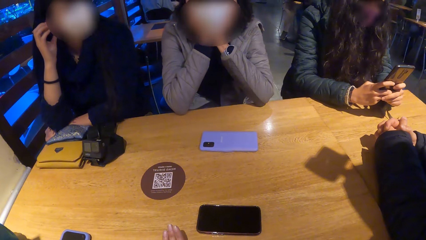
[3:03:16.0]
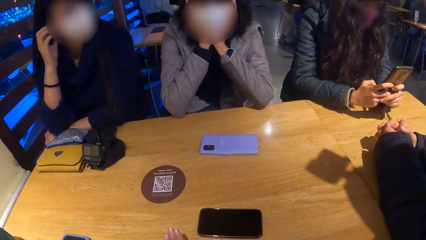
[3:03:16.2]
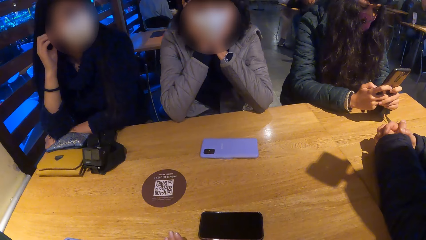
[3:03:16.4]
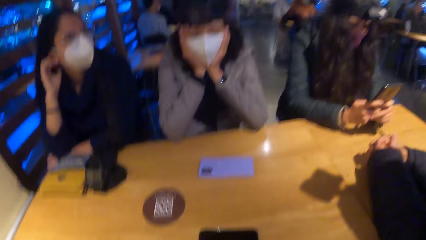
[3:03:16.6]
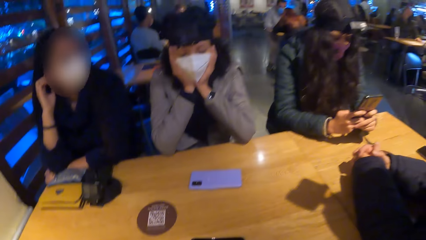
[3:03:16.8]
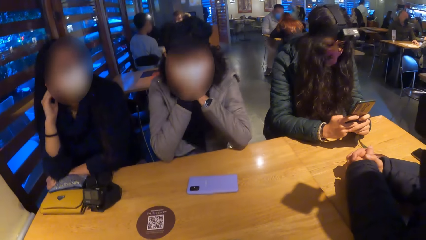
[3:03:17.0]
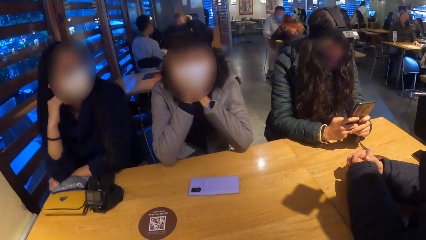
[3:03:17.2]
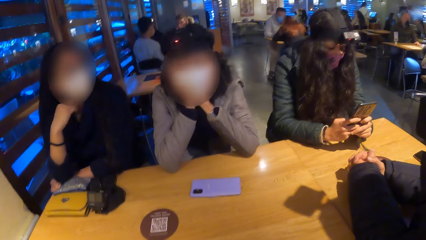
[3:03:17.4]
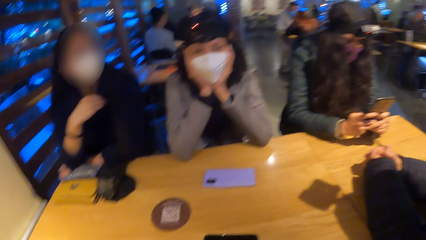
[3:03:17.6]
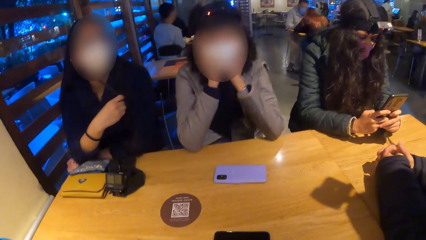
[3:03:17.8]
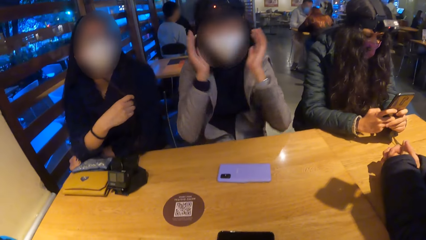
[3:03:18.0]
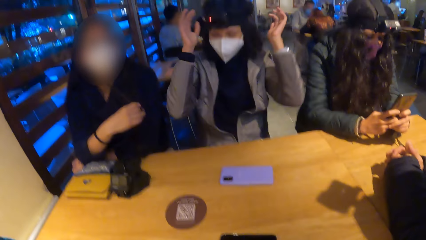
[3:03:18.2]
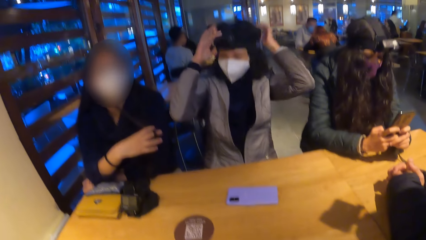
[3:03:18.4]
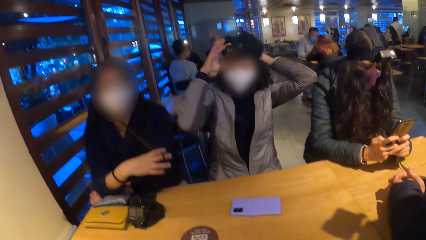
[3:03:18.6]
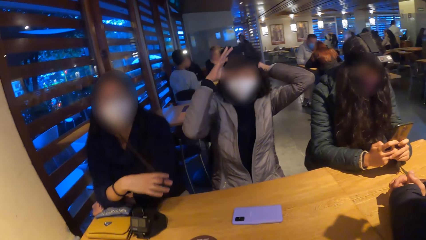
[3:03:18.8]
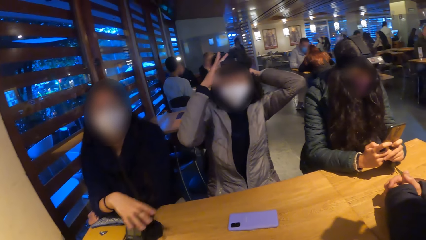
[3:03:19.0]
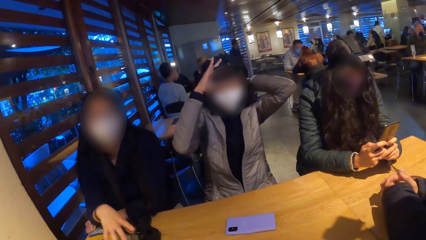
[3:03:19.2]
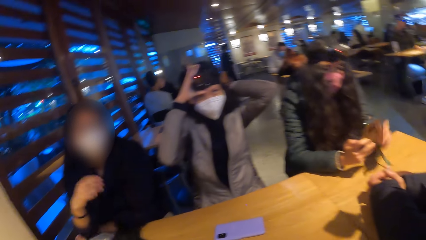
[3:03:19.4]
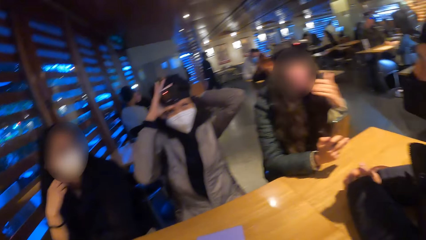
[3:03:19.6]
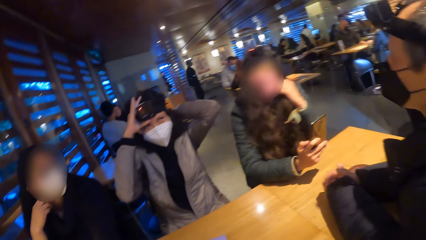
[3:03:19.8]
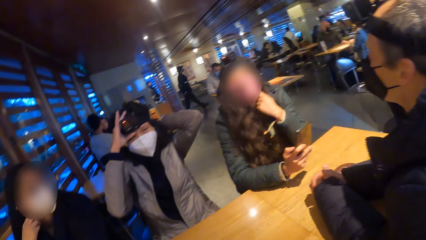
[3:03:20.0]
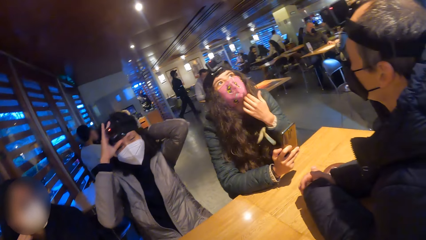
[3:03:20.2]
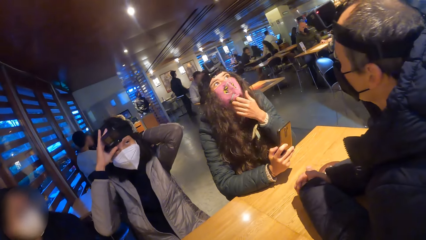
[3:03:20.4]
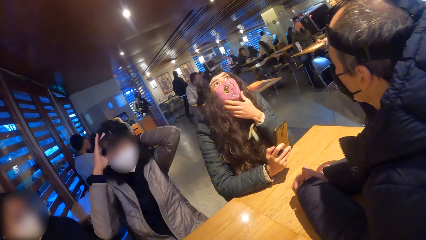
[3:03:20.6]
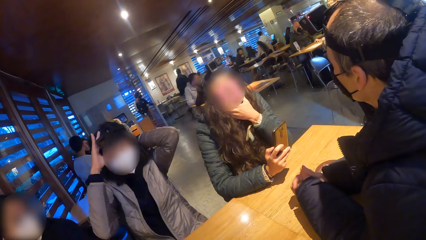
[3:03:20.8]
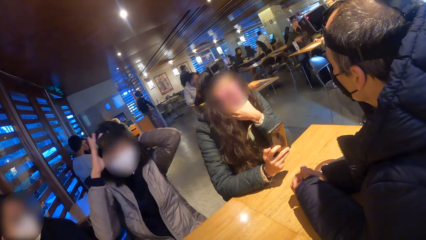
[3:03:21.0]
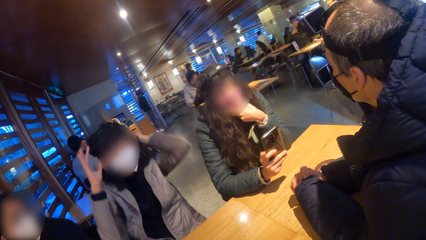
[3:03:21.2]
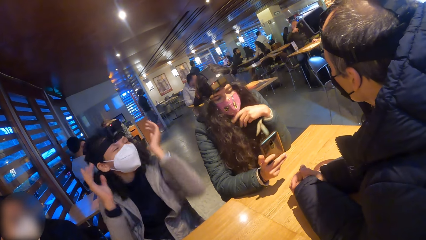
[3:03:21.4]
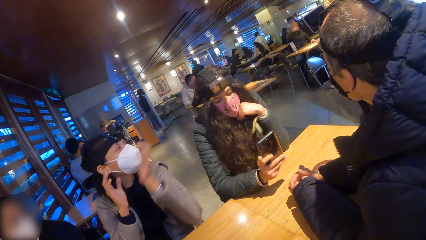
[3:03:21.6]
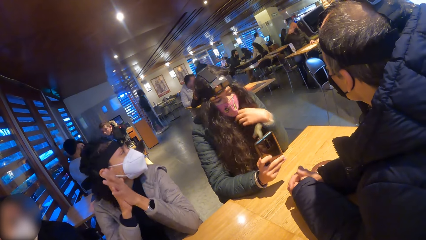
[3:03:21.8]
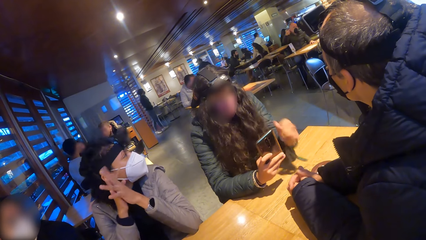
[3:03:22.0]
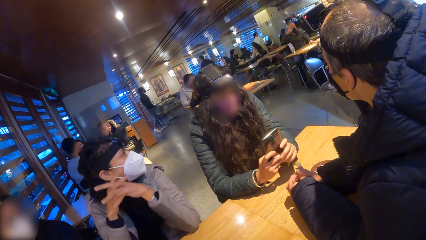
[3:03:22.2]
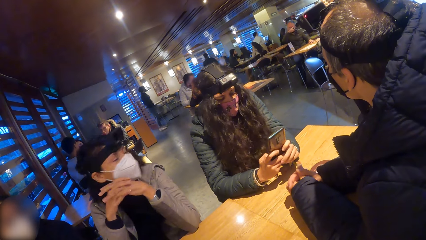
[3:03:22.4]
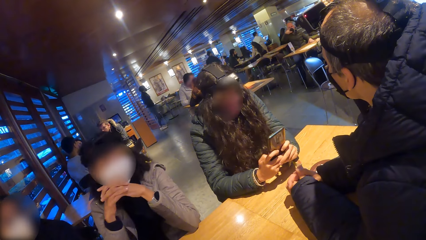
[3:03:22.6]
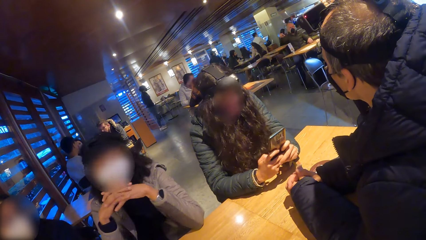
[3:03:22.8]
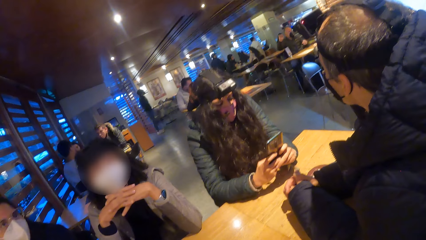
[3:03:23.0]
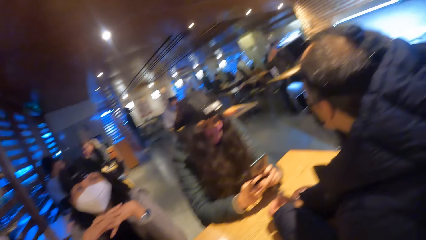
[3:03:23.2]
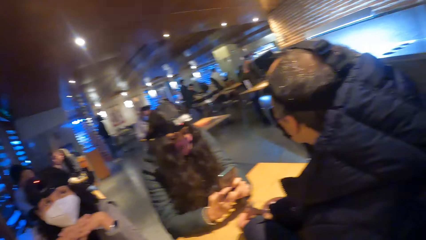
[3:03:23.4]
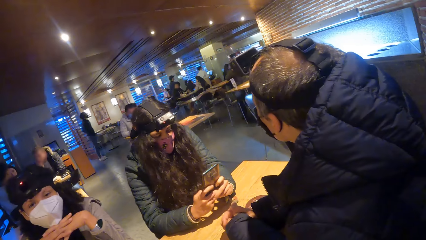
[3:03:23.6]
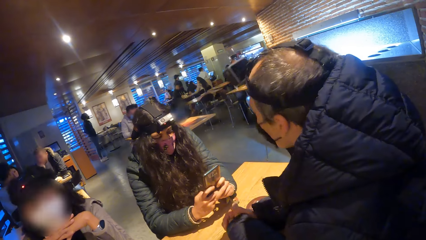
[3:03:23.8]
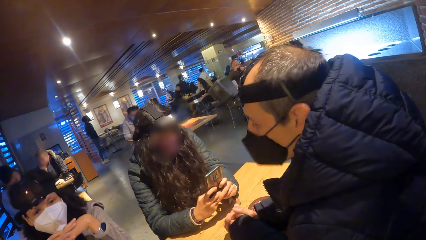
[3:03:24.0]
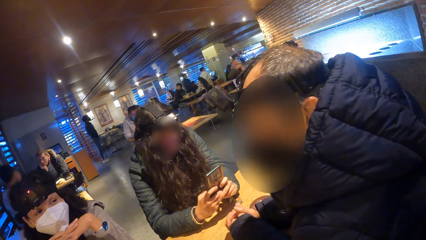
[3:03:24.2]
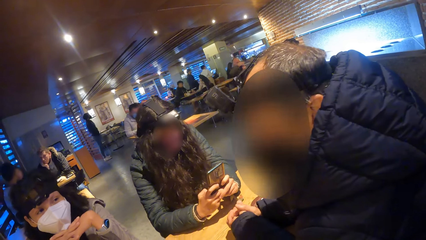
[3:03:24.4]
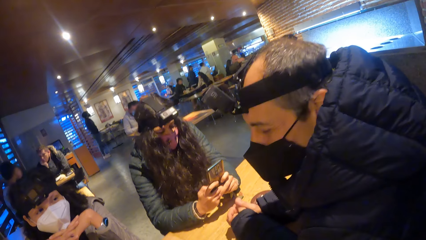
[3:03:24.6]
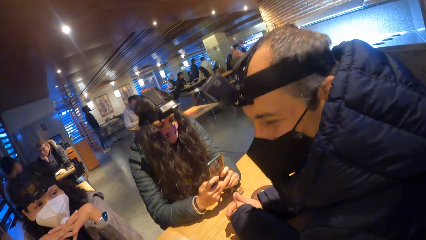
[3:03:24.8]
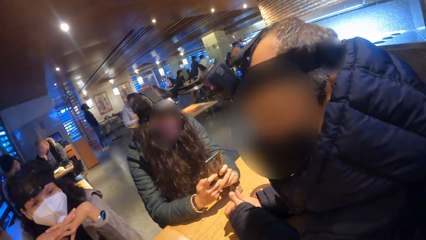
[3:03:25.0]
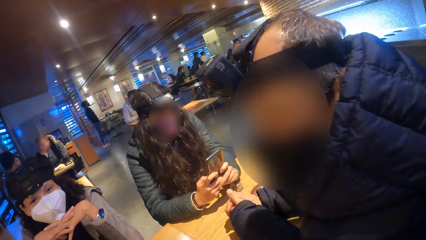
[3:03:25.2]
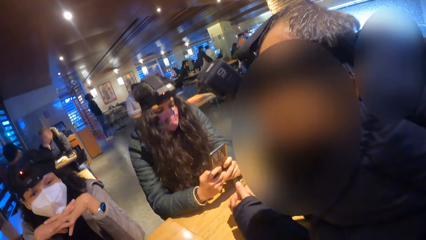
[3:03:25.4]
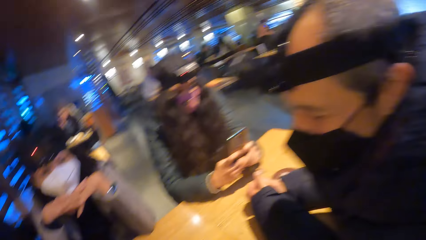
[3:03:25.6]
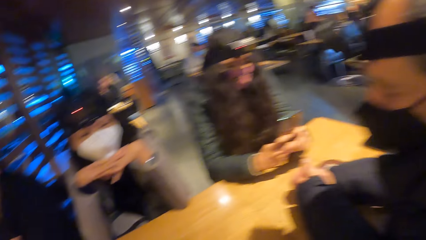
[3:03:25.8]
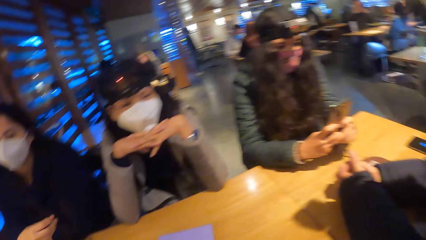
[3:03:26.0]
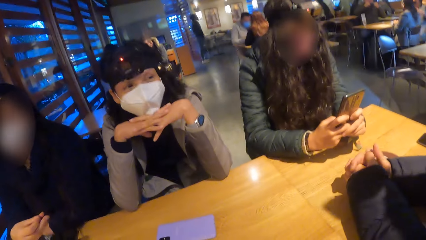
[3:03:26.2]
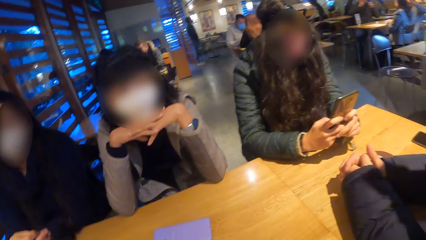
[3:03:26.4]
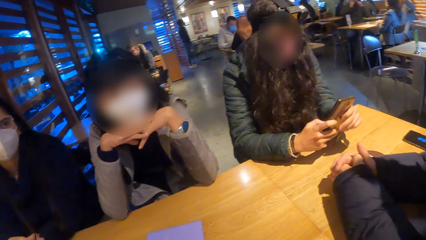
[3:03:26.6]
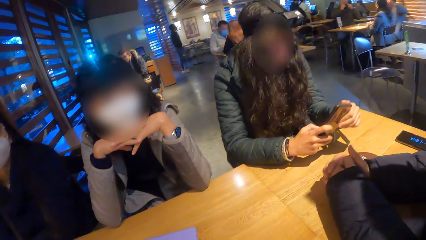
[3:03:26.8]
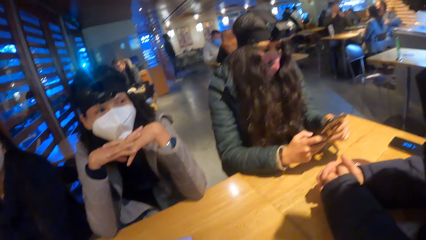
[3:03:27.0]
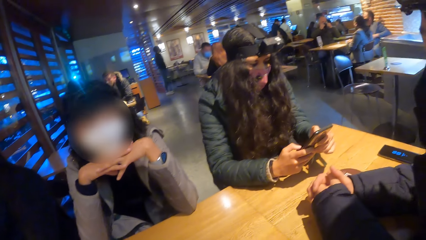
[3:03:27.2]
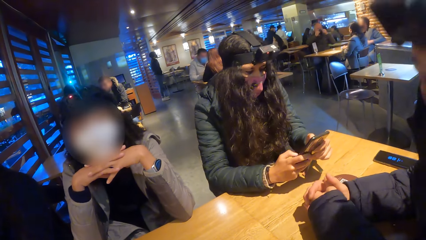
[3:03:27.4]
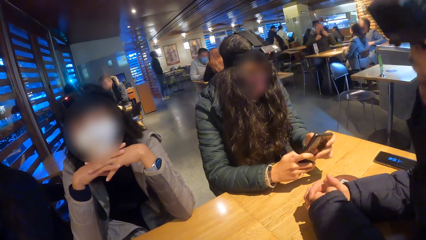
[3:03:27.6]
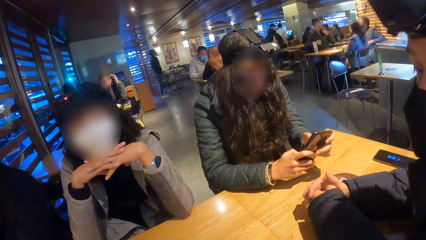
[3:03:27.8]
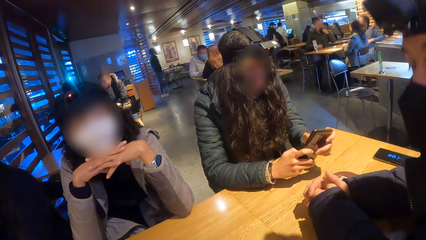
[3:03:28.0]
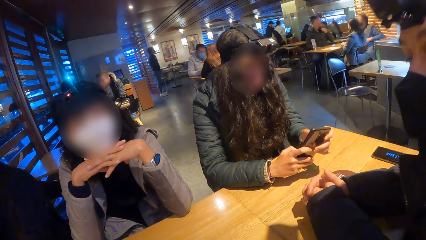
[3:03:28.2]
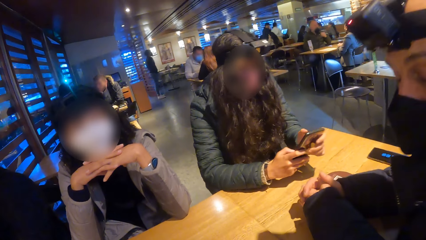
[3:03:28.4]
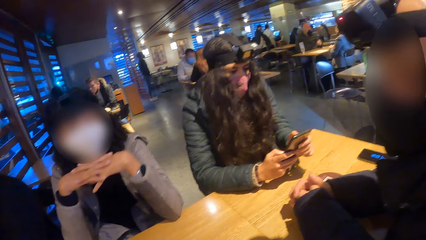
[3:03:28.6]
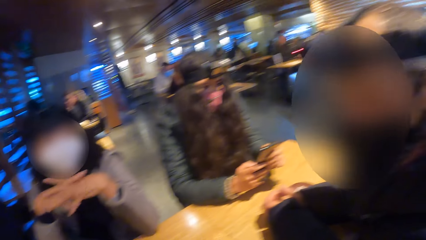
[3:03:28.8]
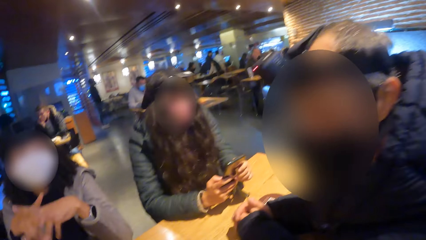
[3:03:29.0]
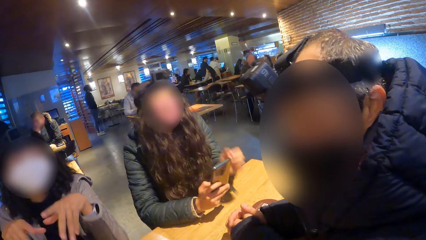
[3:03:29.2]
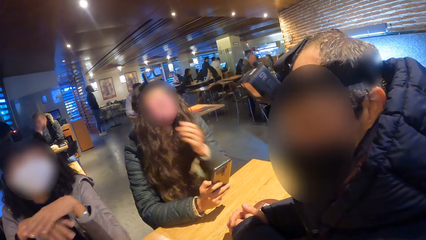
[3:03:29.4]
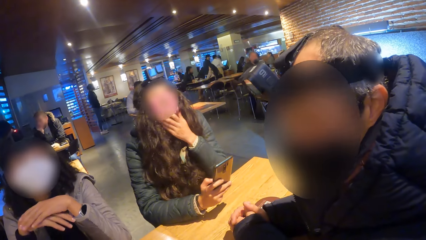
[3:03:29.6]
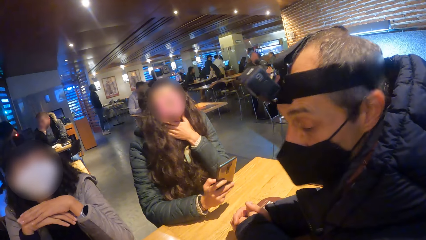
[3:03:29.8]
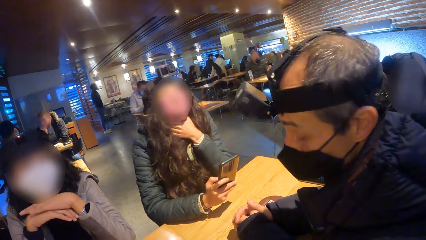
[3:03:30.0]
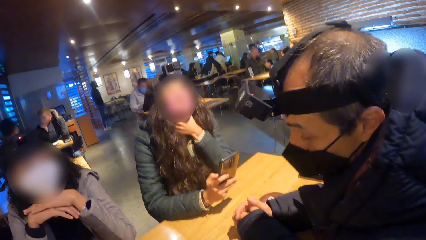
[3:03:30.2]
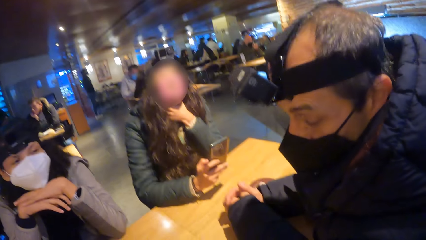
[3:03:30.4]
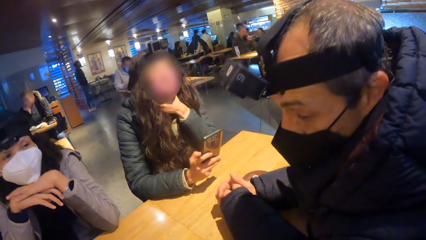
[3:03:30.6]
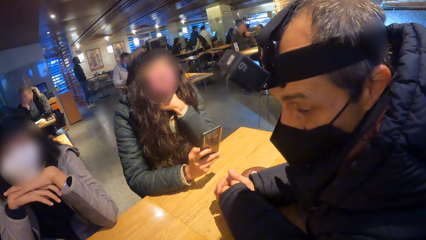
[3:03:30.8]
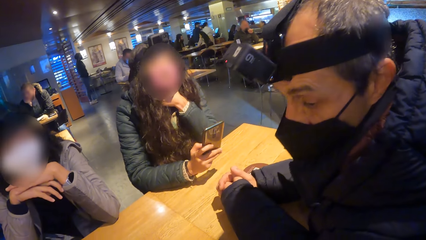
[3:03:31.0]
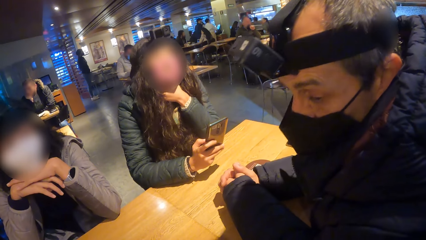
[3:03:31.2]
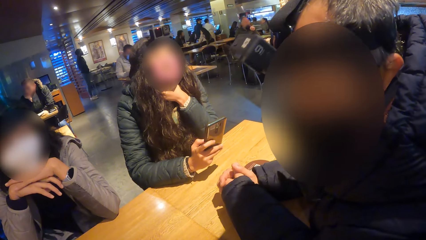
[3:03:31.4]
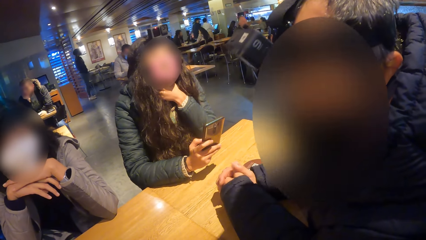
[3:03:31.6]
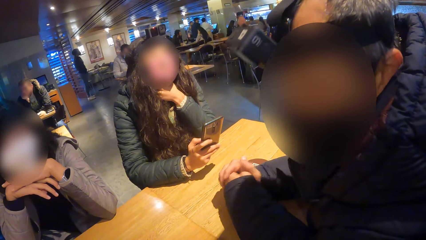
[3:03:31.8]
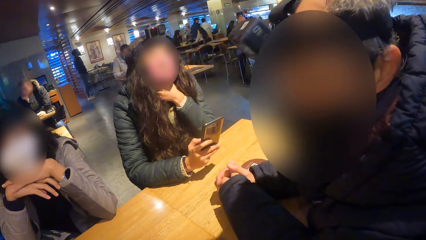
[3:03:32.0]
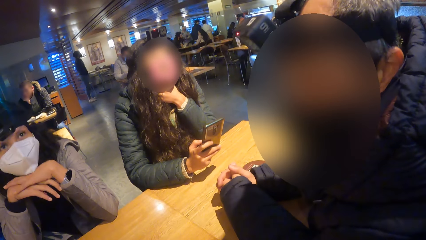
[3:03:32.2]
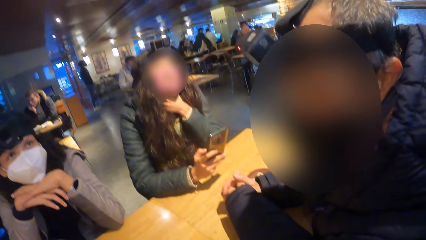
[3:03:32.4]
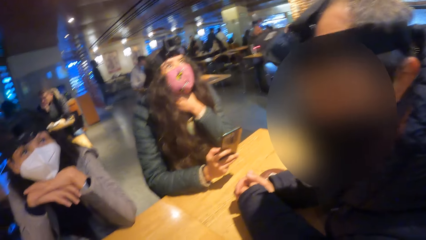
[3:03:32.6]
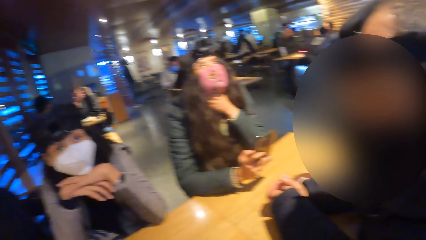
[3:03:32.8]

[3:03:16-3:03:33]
The first woman removes her right hand from her ear. The second woman adjusts her camera with both hands. The third woman touches her nose mask with her left hand. The second woman removes both hands from her camera. The third woman removes her left hand from her nose mask and presses the phone with both hands. The third woman touches her neck with her left hand. The man shakes his head.
